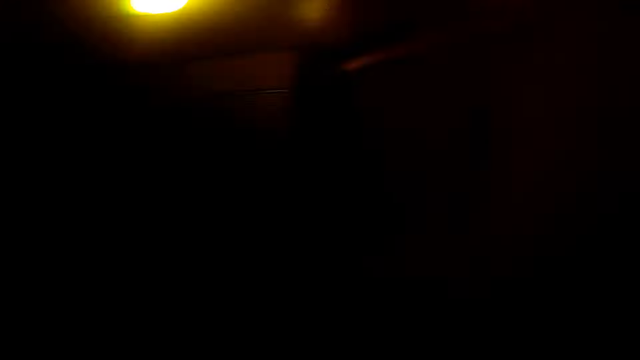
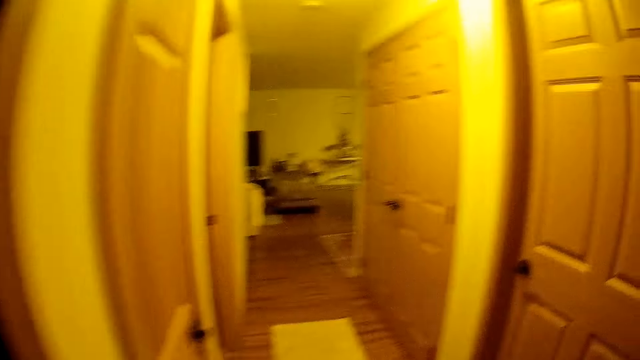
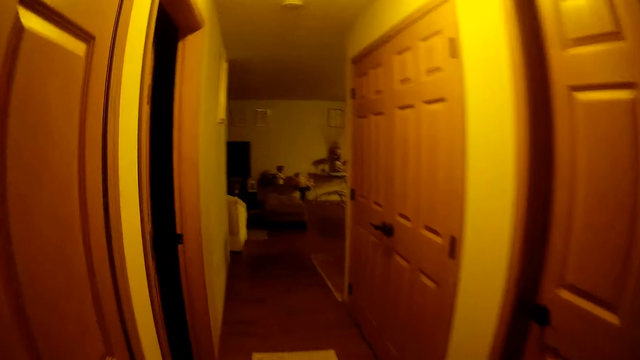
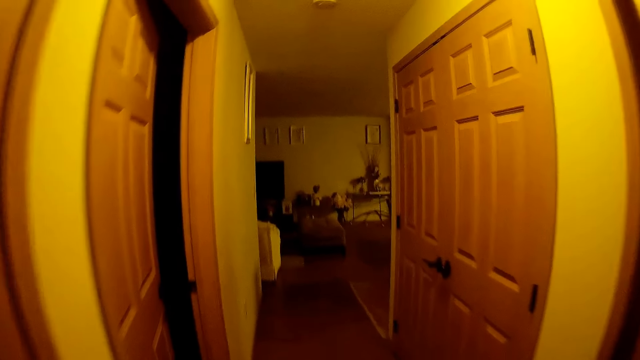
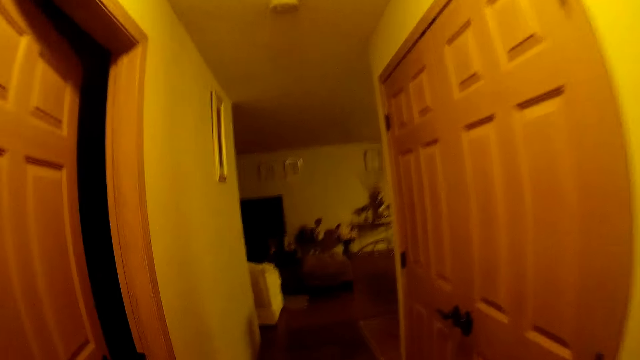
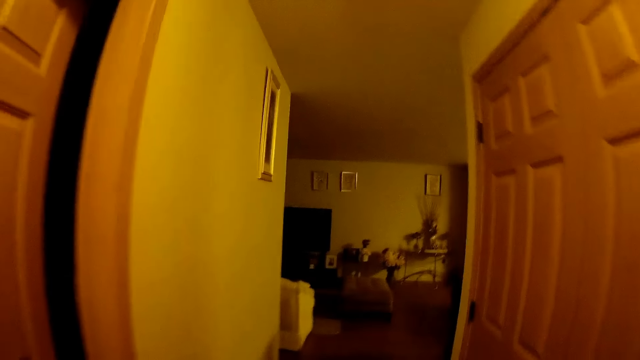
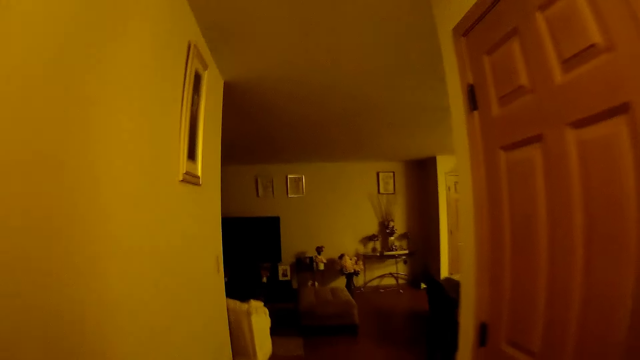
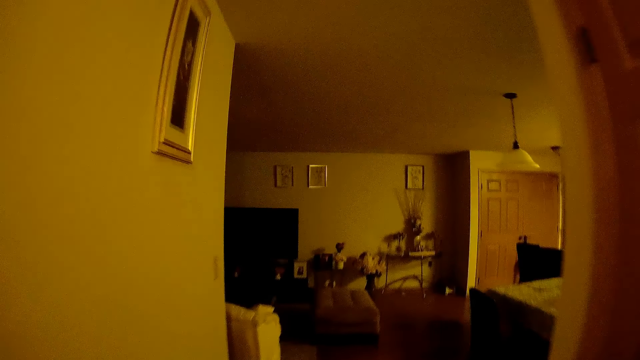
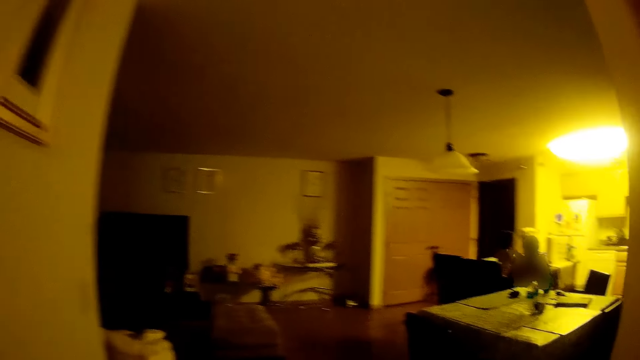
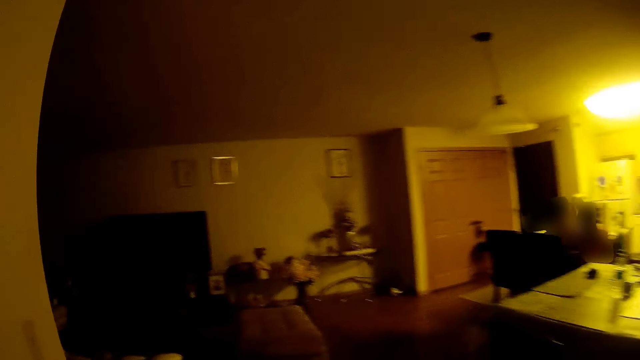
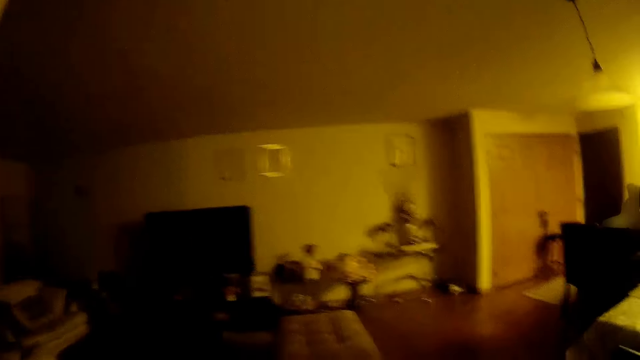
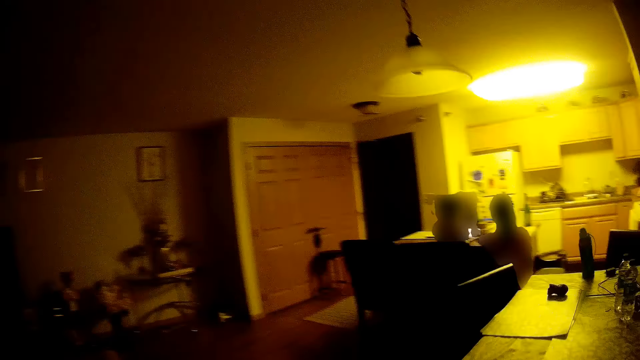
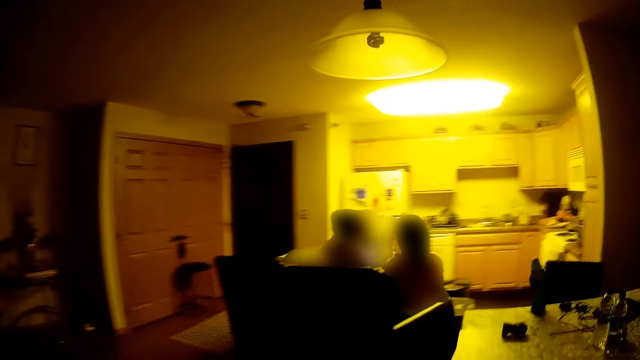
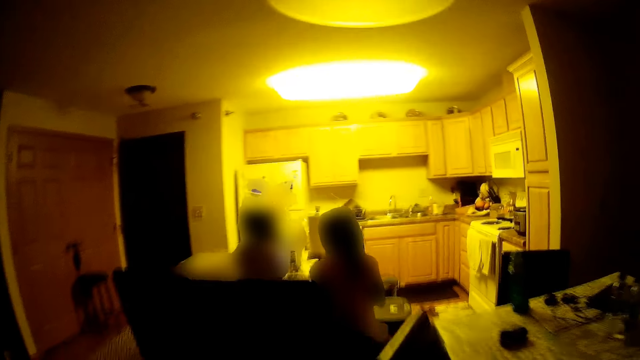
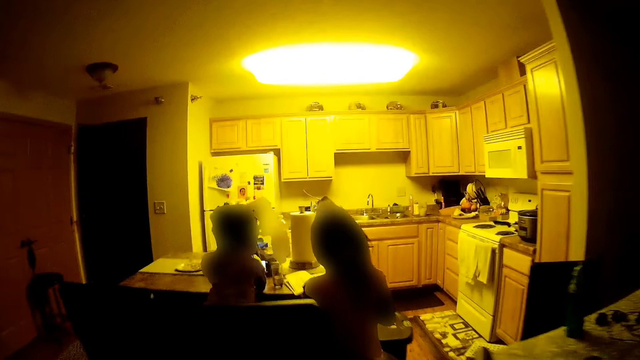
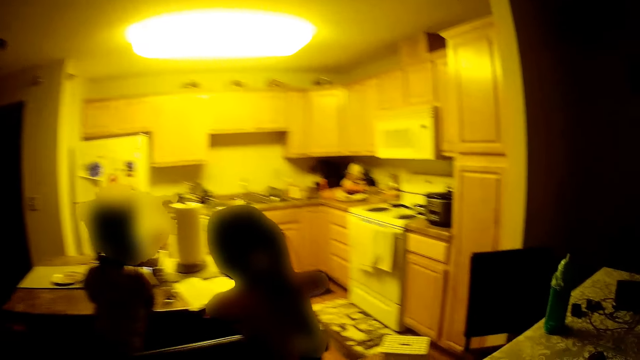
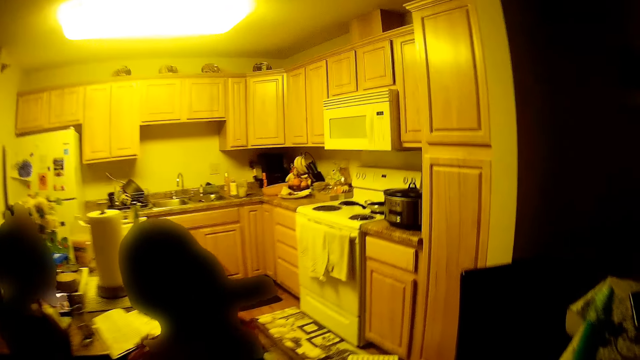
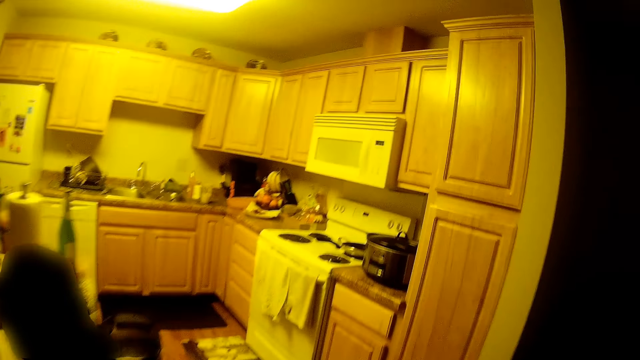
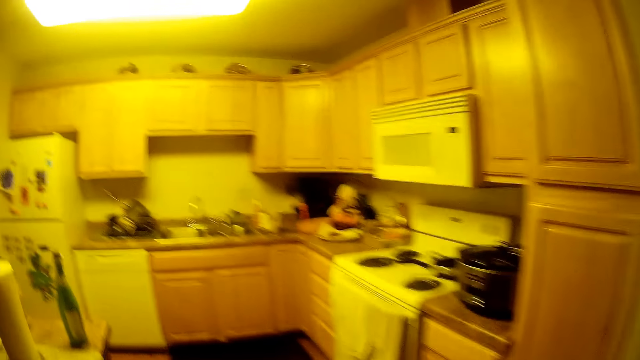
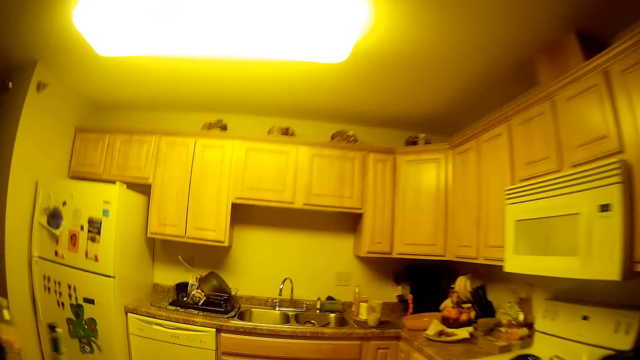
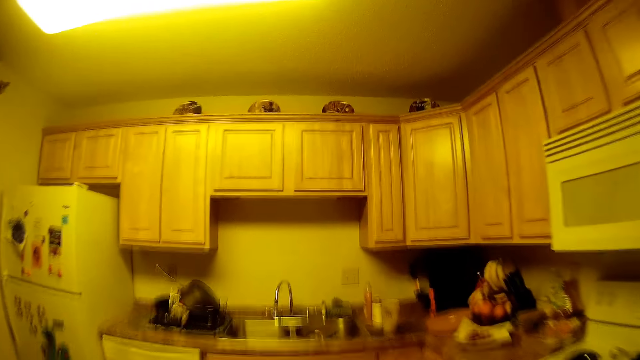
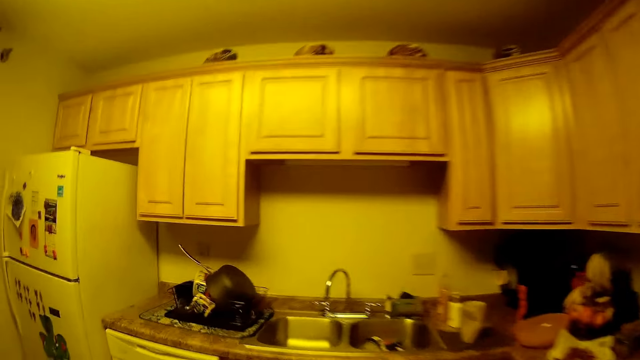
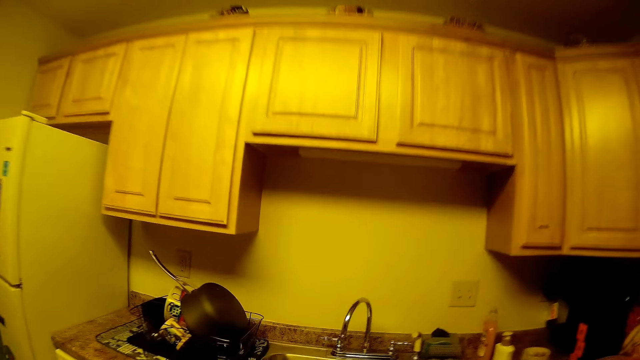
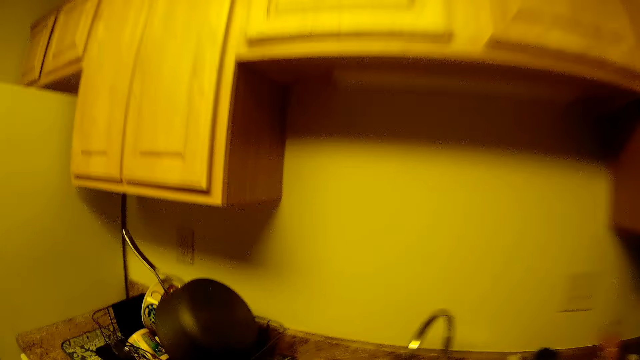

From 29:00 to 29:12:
The camera wearer walks to the dinette. They walk to the dinette again.

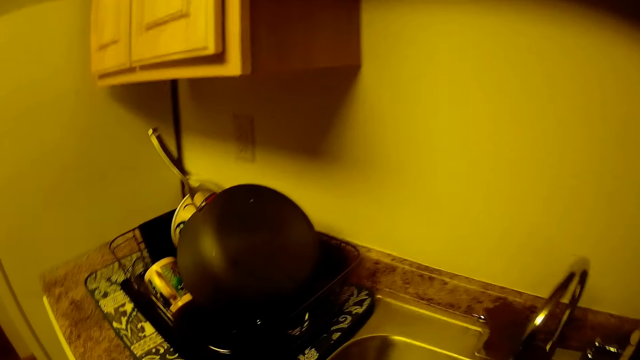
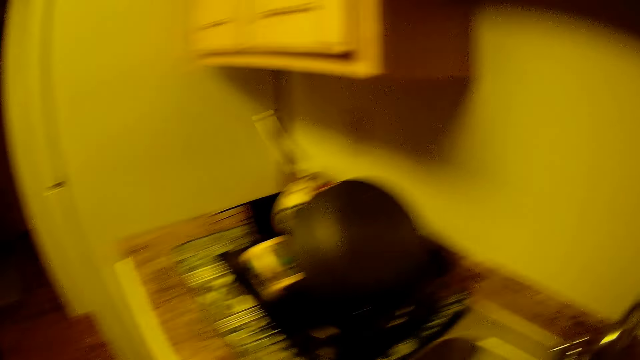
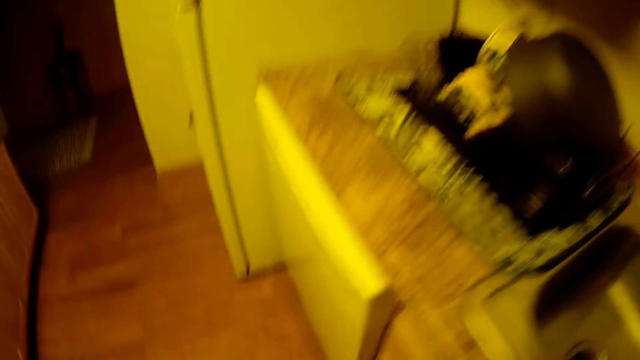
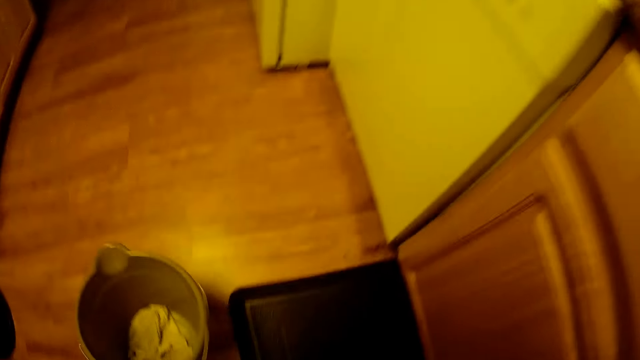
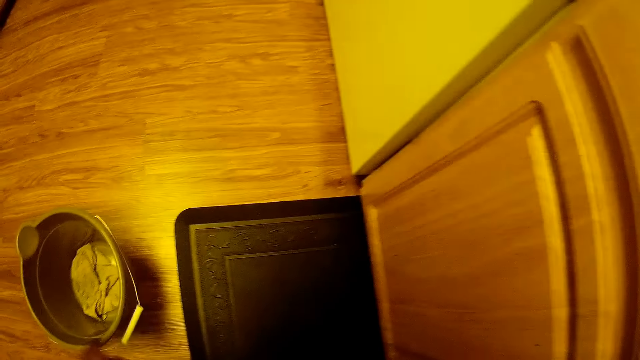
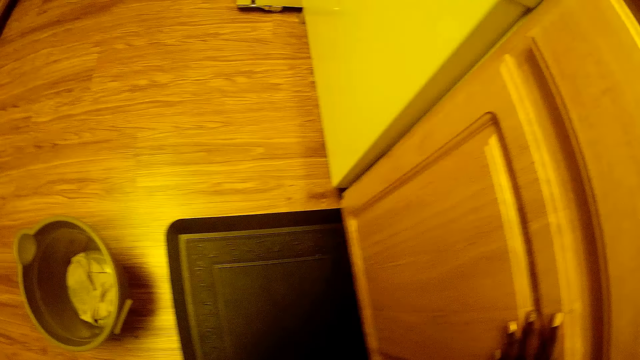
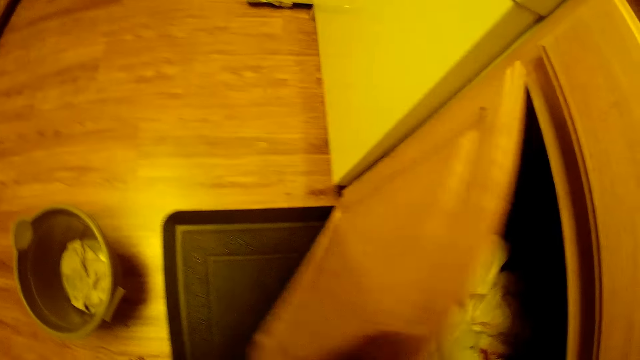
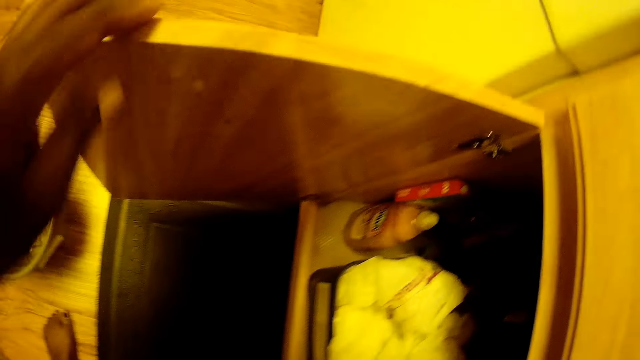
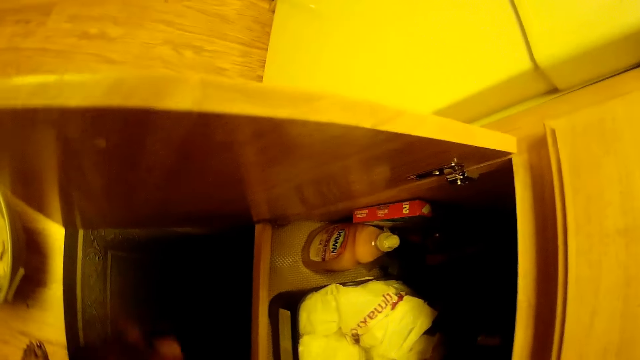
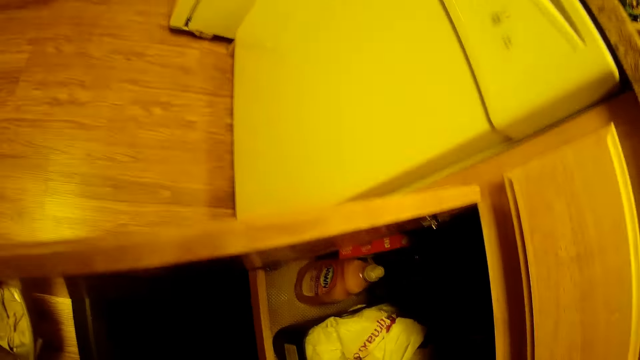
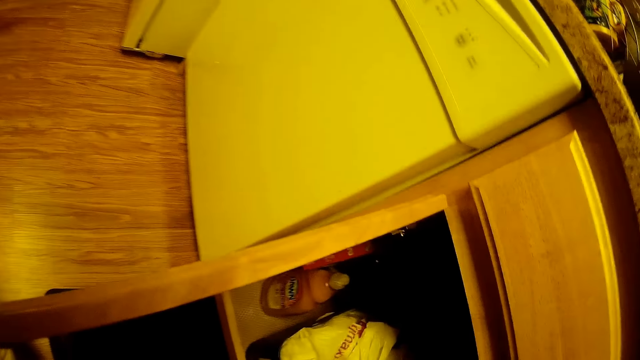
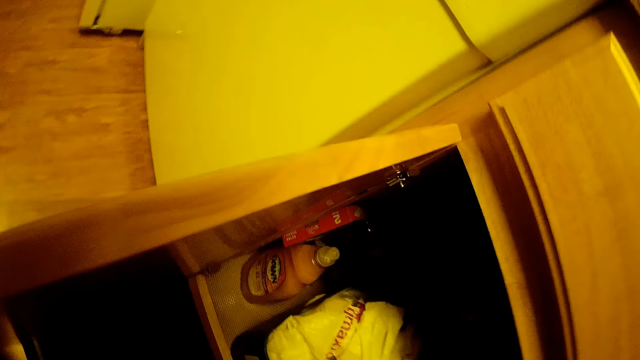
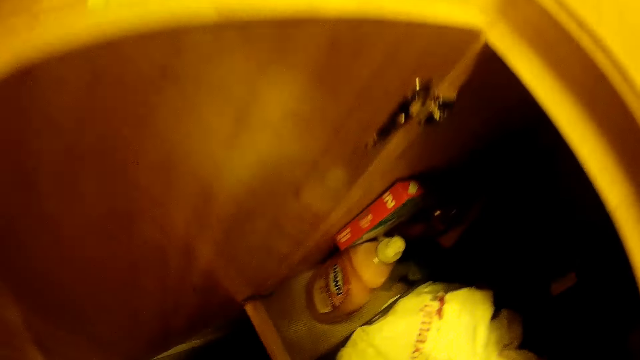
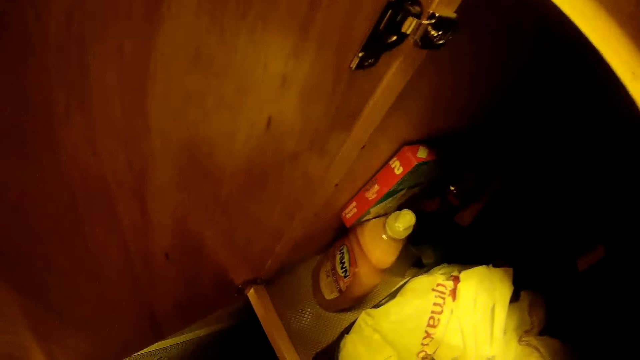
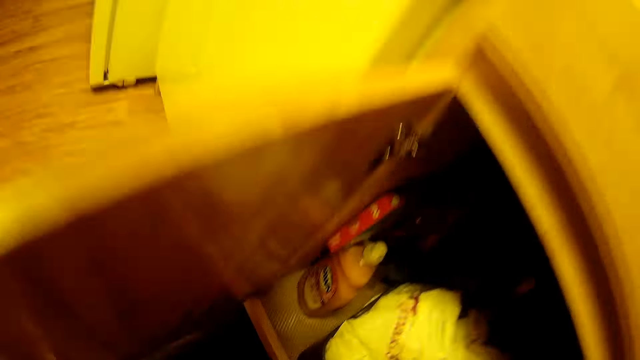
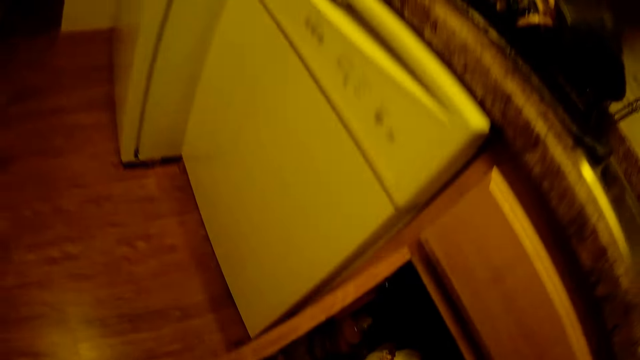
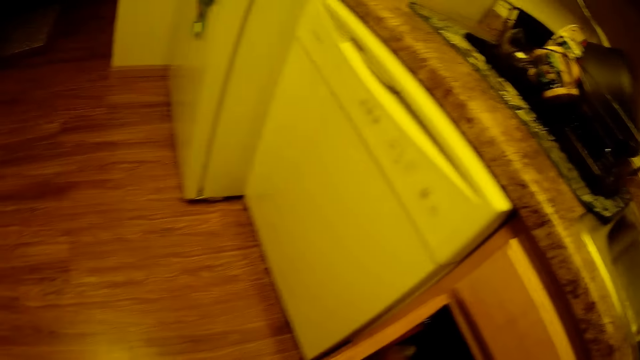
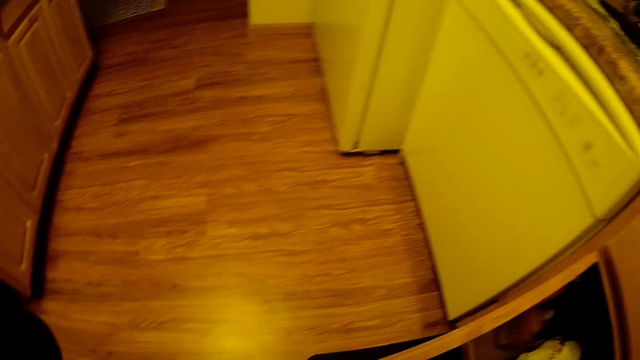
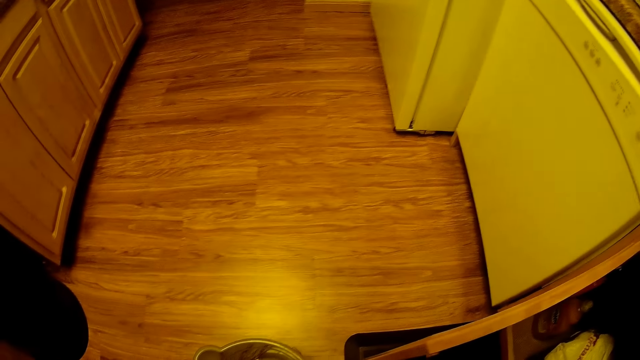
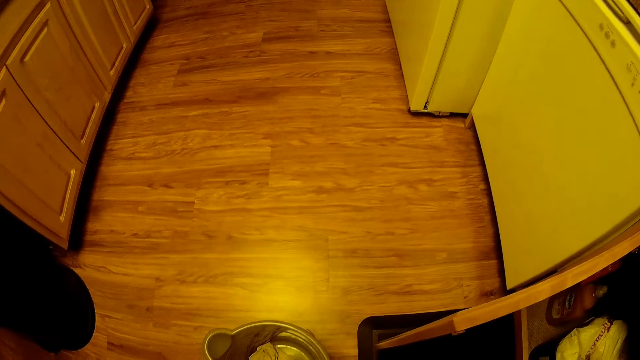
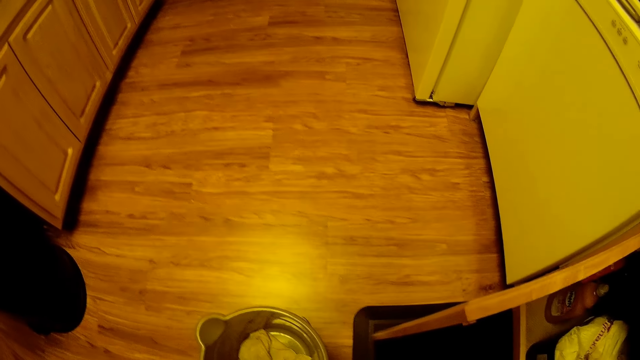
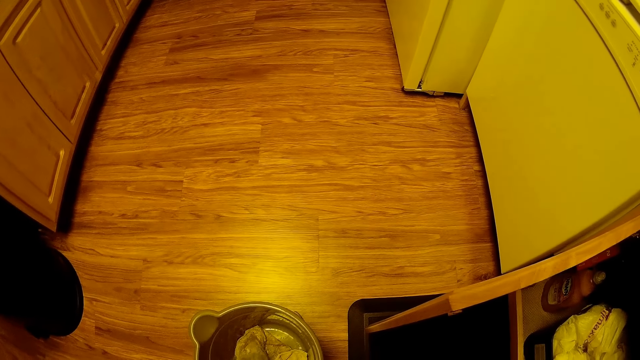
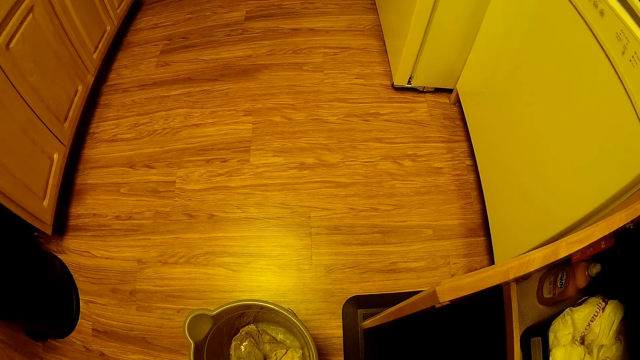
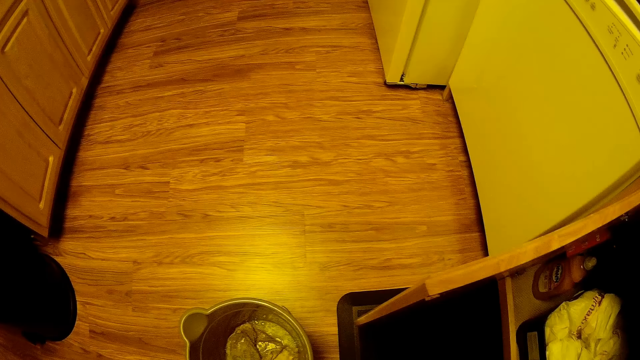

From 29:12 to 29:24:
The camera wearer places the bucket in her left hand on the floor. She opens a kitchen cabinet with her left hand. She pours some liquid soap in the bucket with her left hand.
